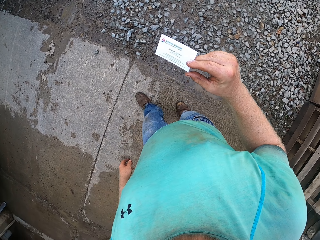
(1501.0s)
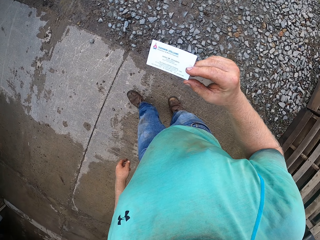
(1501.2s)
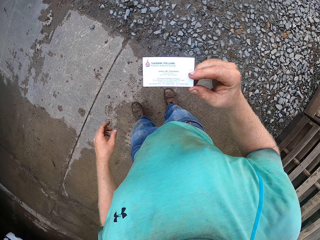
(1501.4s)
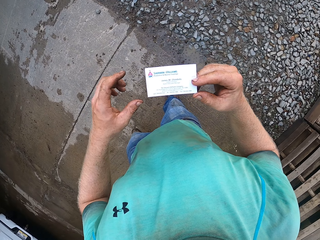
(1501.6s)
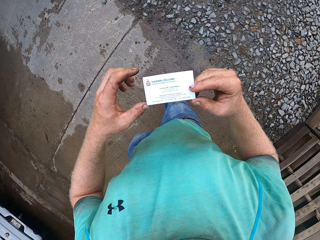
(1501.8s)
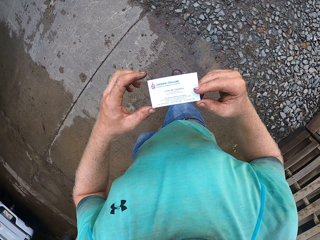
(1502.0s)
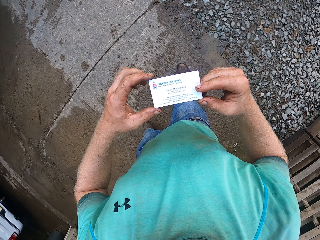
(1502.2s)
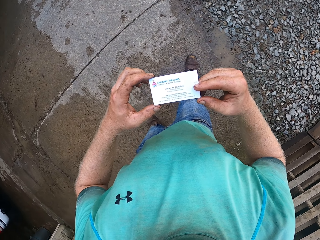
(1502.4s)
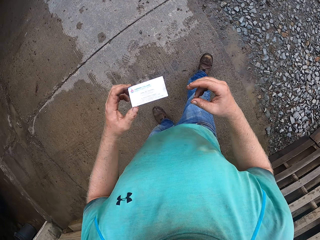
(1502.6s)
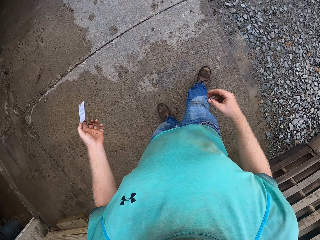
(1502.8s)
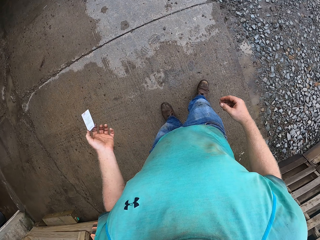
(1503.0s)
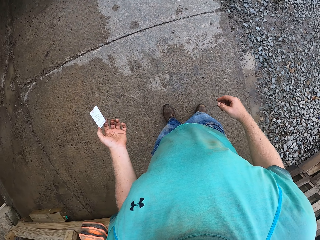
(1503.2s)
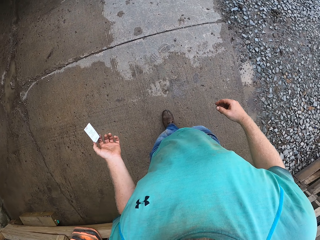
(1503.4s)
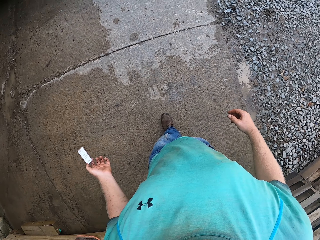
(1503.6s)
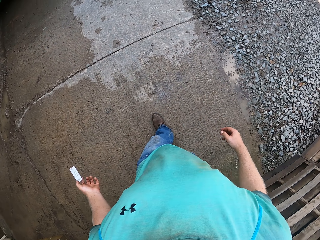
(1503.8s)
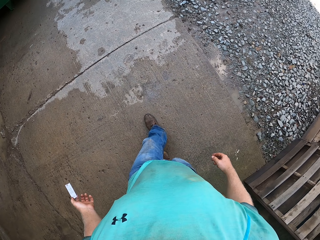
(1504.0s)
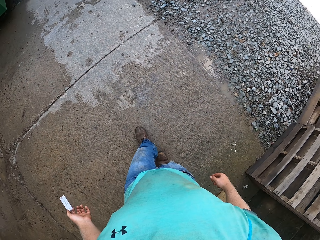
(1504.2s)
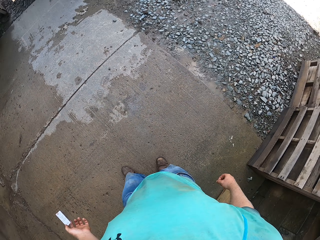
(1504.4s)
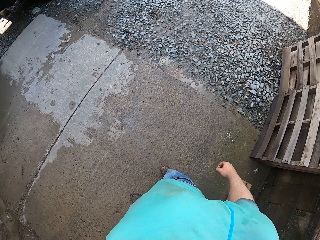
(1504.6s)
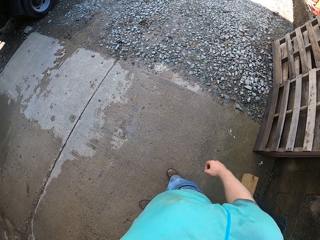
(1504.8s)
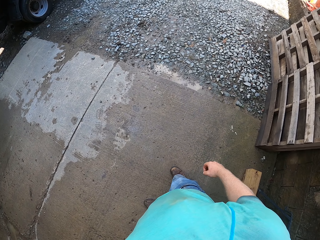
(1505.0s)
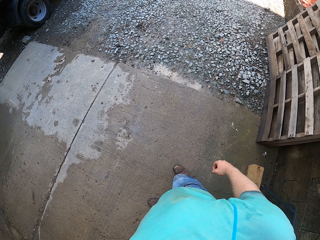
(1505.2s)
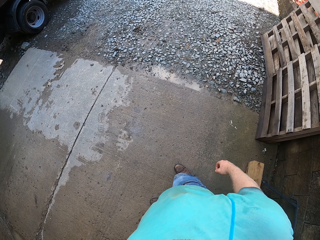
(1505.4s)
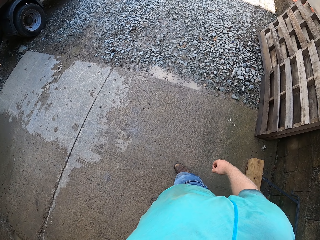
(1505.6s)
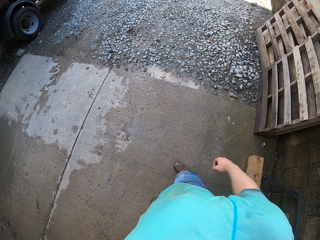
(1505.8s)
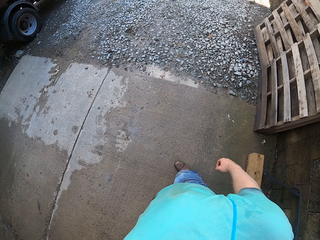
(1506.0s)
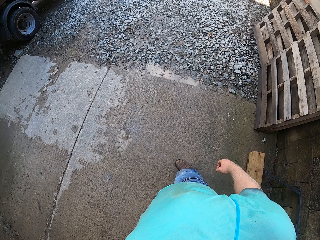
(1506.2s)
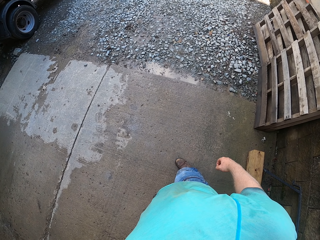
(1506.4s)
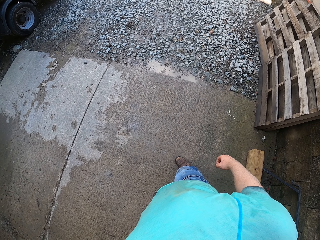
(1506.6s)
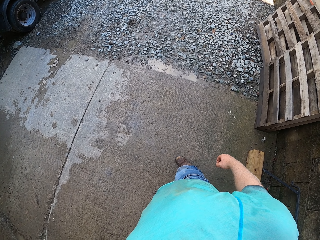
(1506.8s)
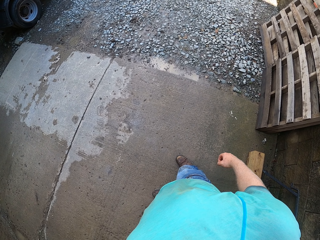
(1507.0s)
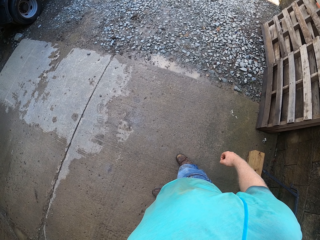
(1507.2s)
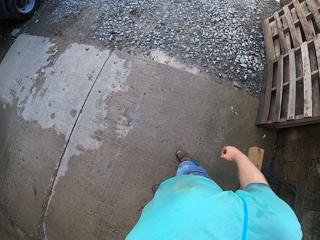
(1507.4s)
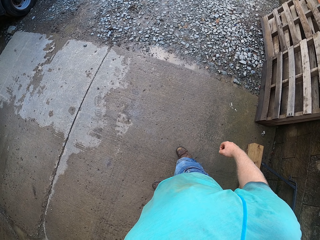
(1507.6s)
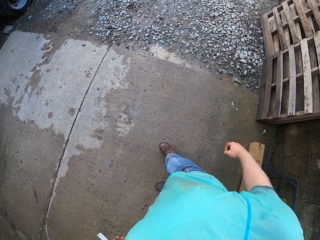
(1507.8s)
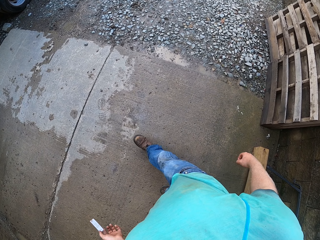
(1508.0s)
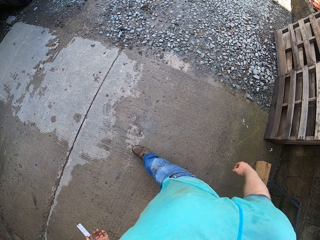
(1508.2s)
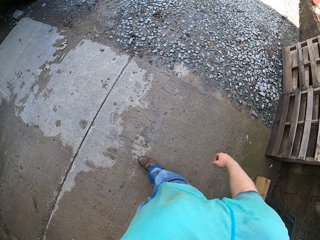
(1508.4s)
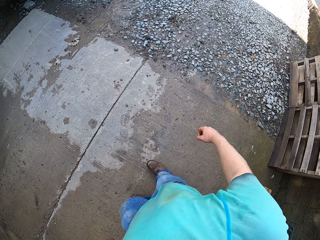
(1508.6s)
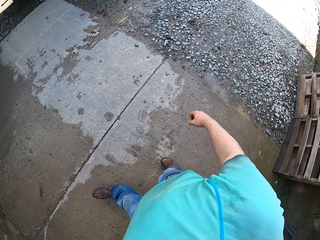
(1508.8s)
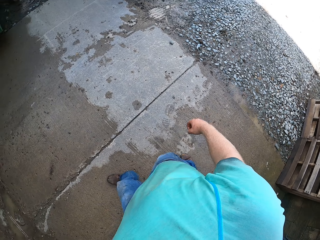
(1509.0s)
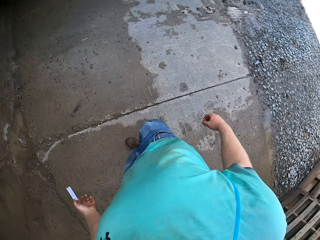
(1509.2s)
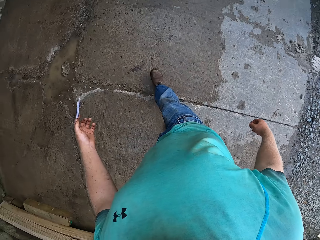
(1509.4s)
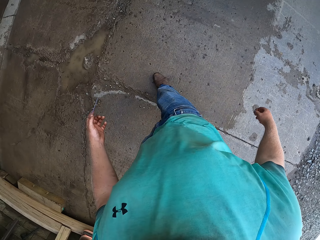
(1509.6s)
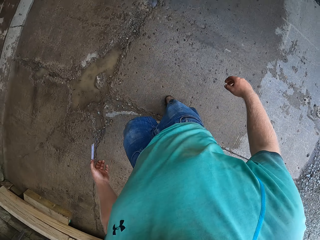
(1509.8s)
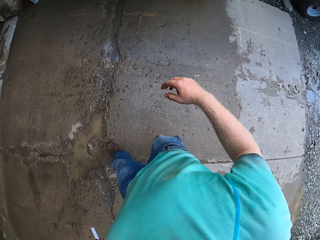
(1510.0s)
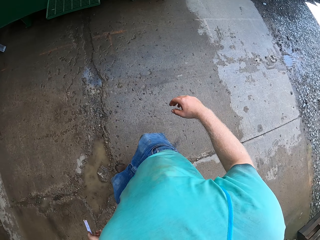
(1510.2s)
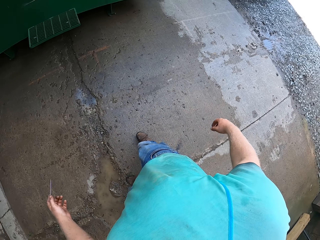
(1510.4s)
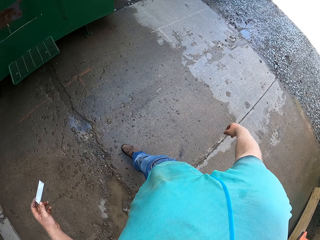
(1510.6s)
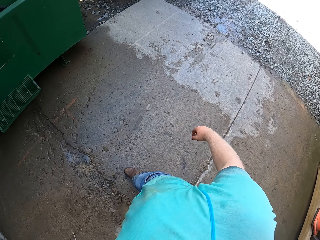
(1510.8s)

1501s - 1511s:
The camera wearer passes the paper from his right hand to his left hand. He holds the card with both hands. He walks.

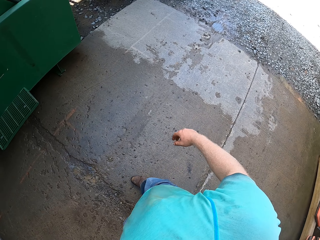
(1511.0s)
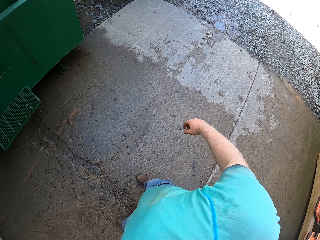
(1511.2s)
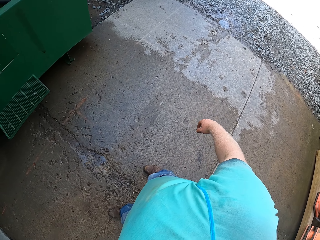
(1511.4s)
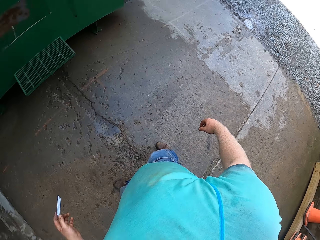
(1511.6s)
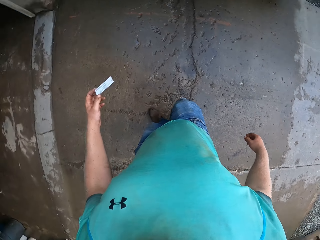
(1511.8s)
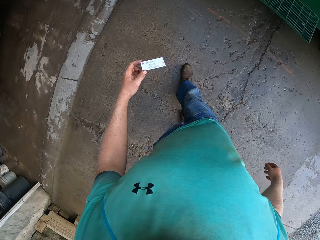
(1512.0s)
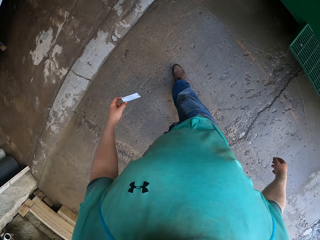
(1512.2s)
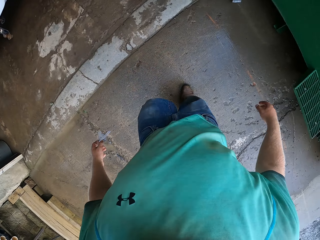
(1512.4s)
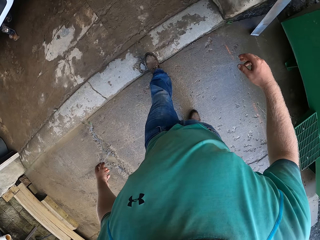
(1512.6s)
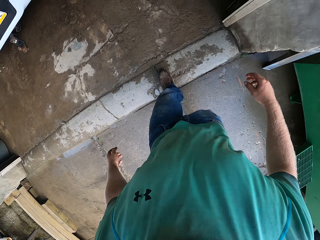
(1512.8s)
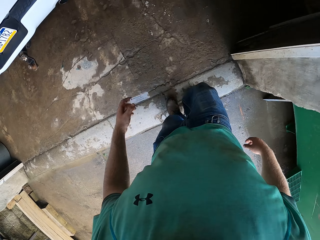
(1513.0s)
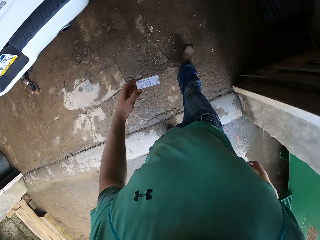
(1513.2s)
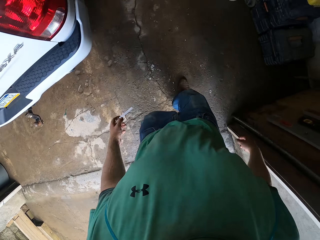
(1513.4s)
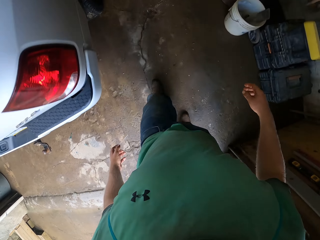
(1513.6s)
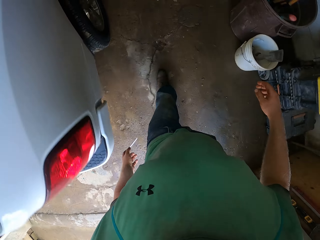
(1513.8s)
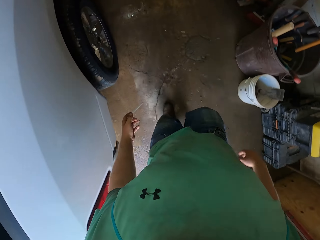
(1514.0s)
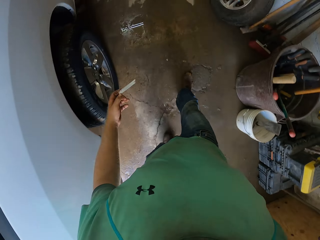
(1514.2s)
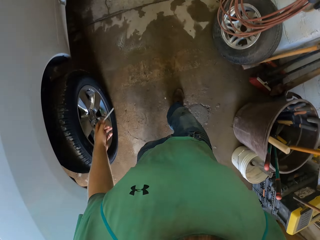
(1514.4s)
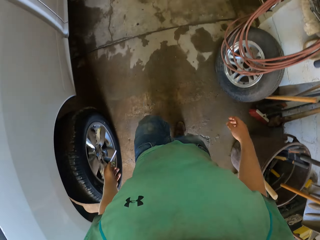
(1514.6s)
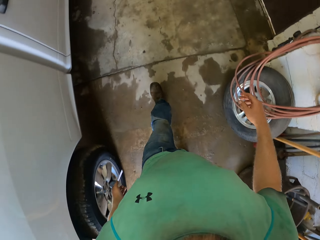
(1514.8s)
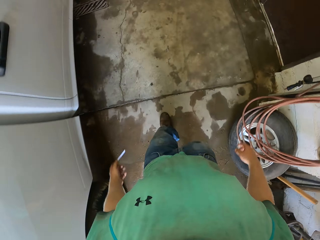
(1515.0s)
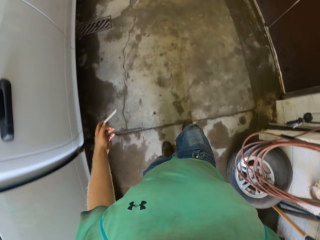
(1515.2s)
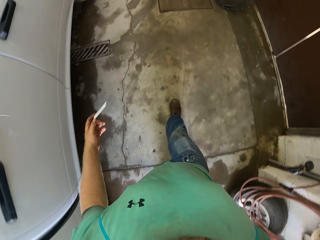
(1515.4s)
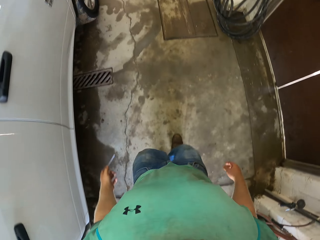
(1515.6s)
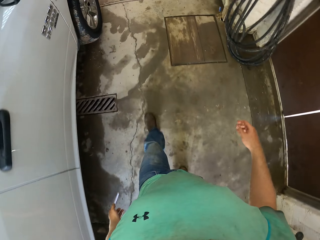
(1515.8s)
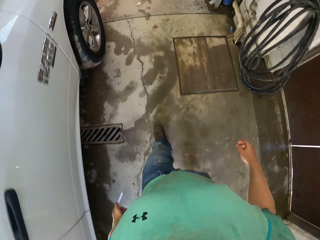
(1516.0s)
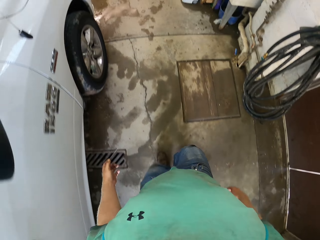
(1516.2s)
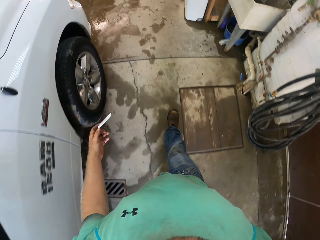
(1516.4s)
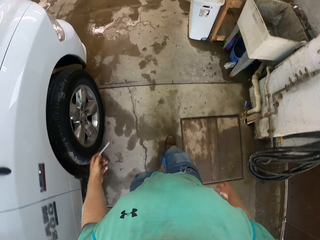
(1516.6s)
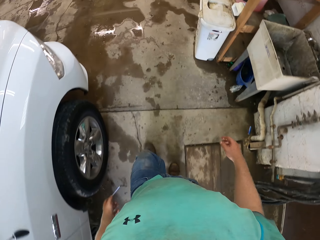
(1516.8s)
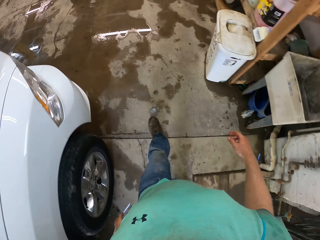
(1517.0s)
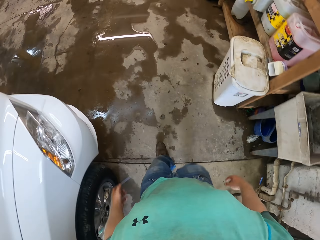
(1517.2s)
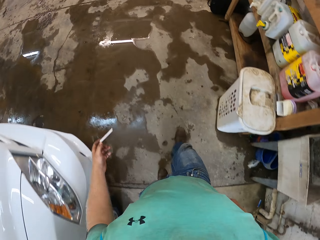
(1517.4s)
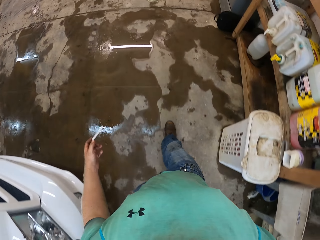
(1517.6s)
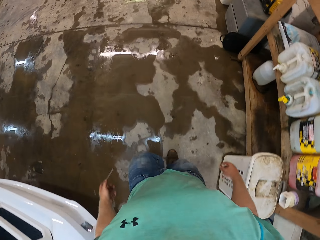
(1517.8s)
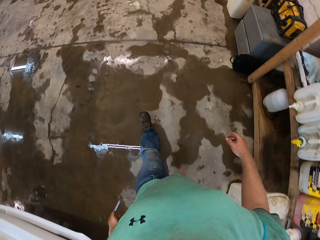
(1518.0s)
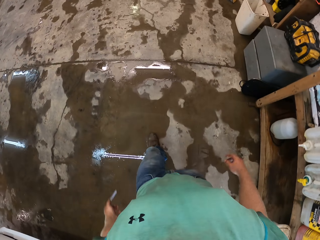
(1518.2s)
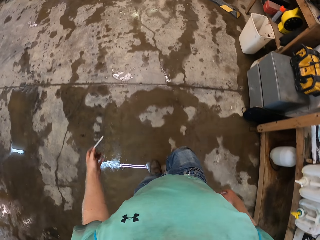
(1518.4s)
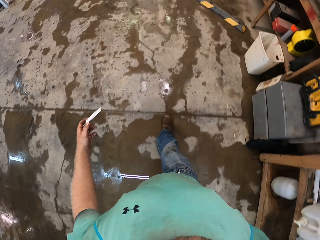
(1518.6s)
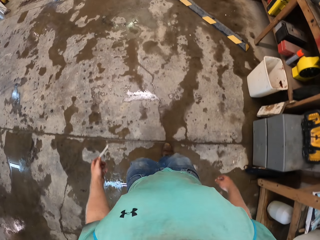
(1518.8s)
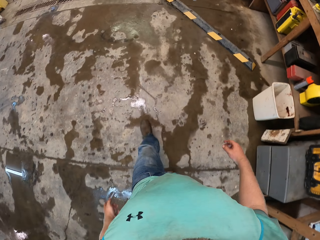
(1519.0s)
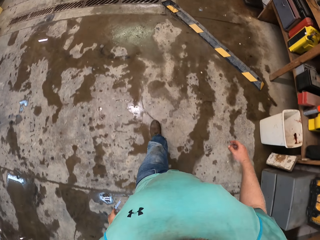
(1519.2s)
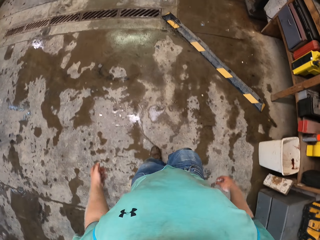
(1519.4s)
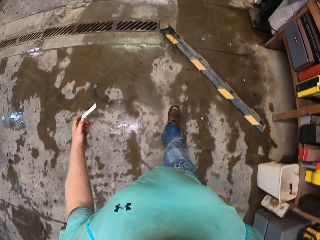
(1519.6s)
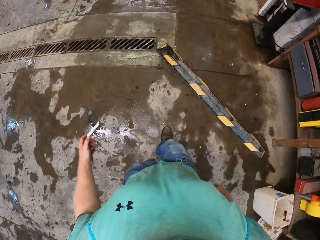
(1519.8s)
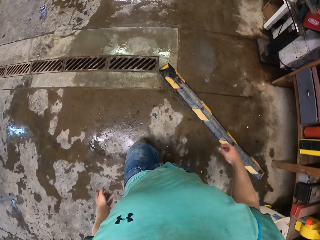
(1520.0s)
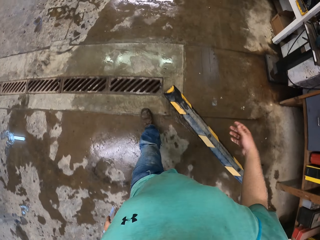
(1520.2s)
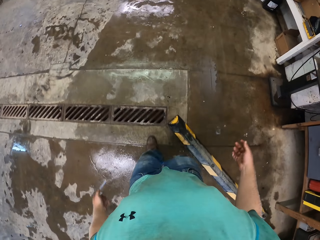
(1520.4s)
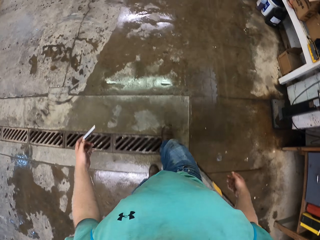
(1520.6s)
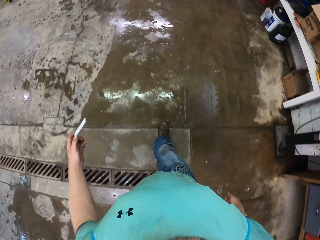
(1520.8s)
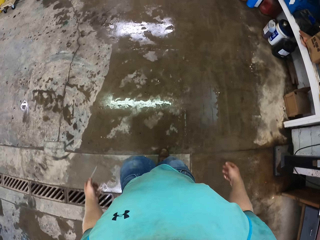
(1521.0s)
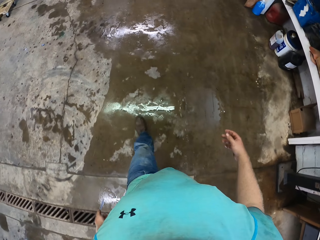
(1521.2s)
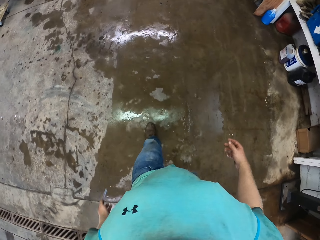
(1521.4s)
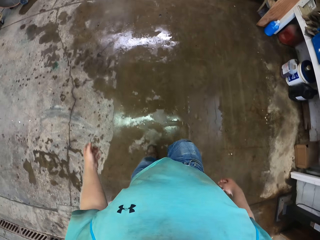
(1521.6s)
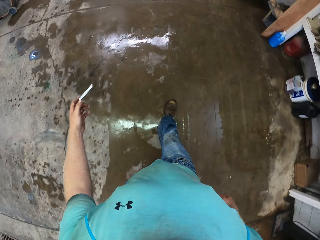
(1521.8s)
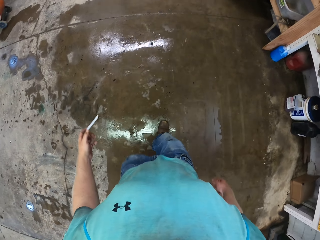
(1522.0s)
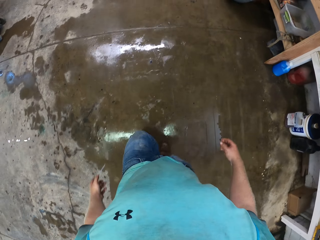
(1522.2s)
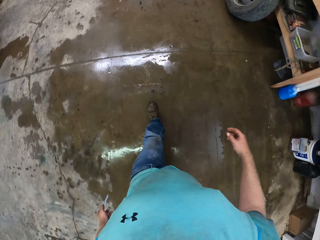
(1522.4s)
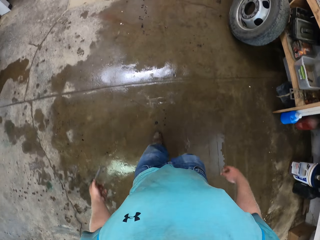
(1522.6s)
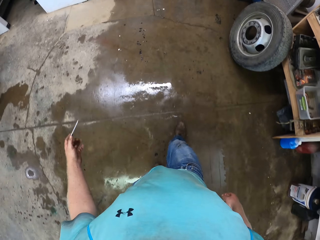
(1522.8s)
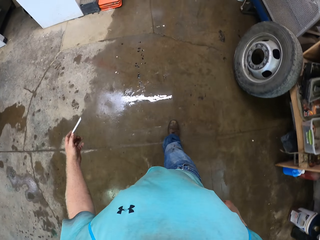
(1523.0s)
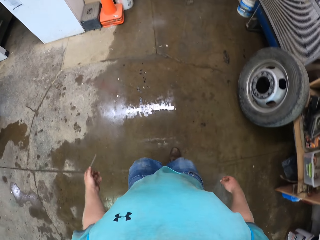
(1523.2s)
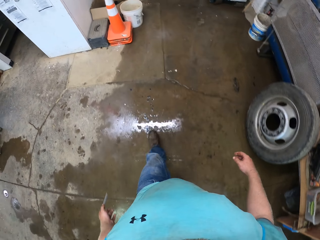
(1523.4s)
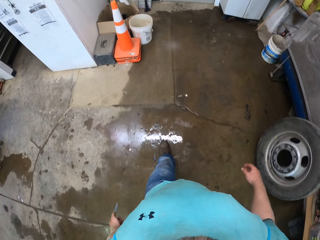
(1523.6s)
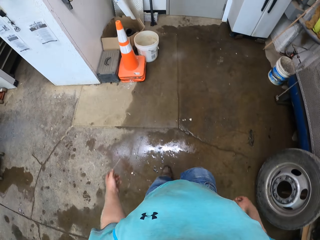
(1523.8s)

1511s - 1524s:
The camera wearer walks back into the garage towards a shelf.
